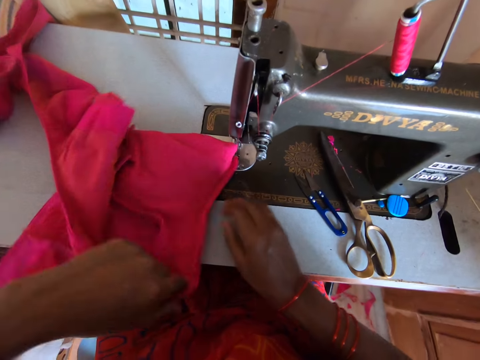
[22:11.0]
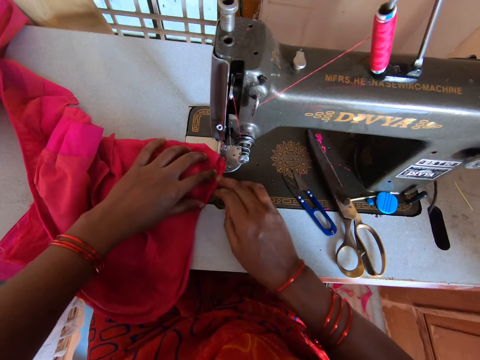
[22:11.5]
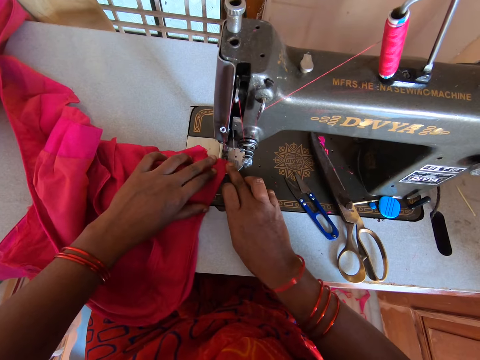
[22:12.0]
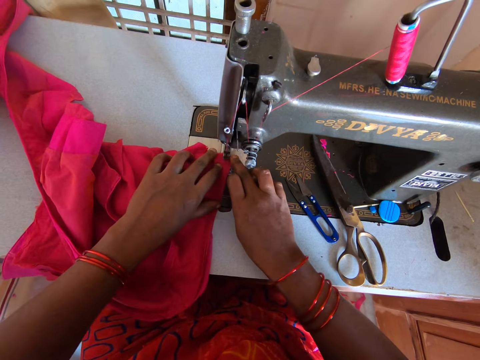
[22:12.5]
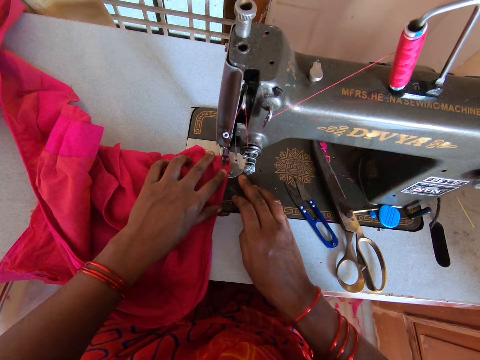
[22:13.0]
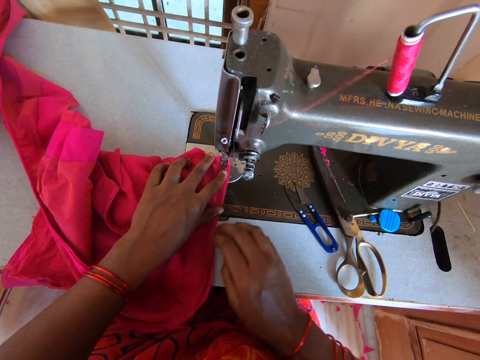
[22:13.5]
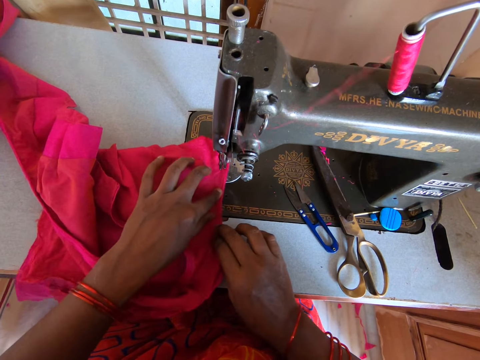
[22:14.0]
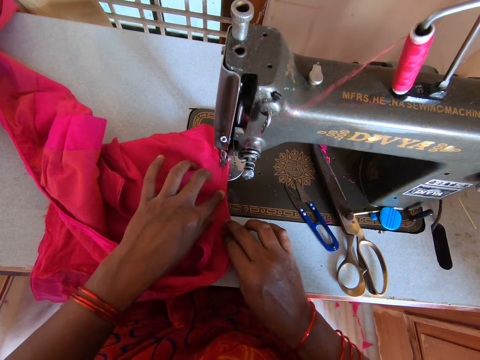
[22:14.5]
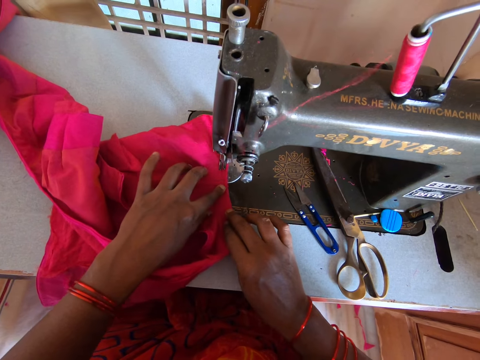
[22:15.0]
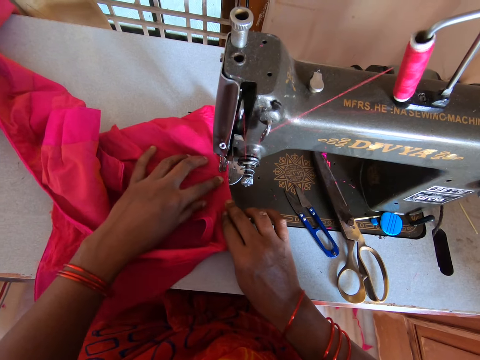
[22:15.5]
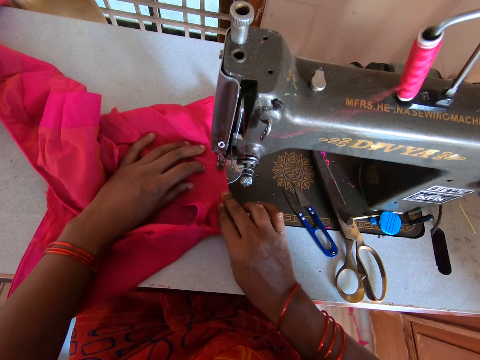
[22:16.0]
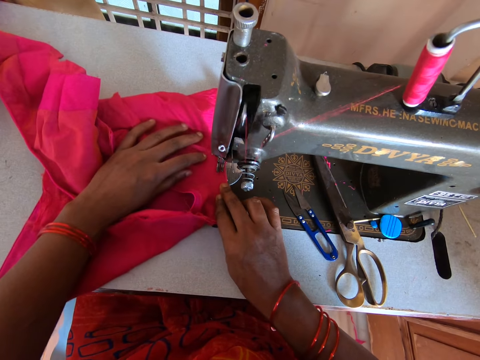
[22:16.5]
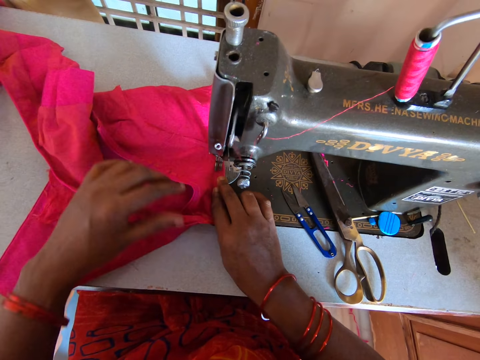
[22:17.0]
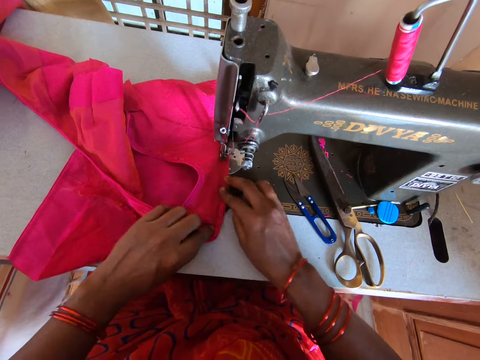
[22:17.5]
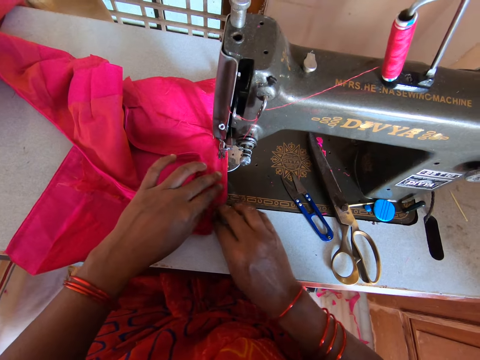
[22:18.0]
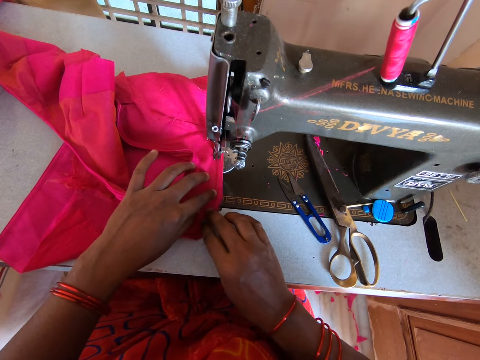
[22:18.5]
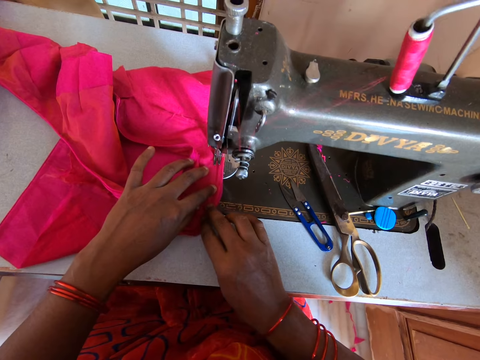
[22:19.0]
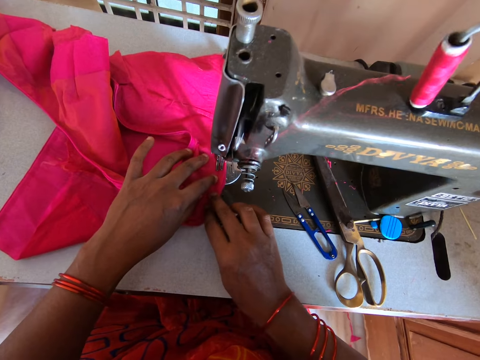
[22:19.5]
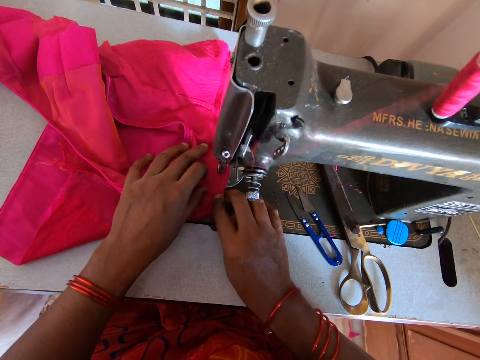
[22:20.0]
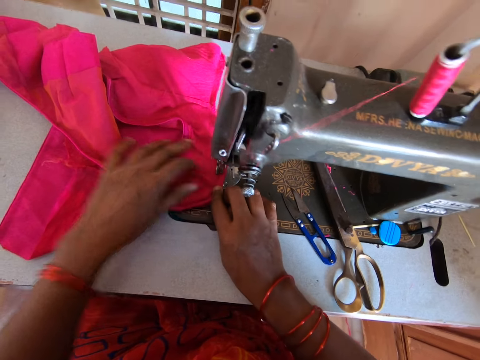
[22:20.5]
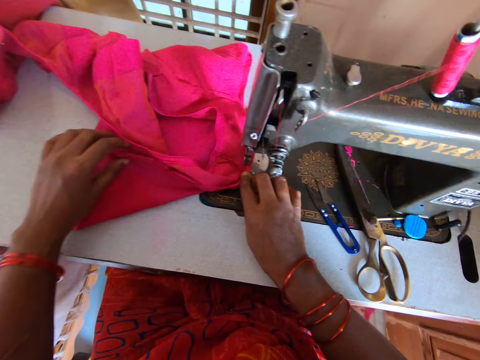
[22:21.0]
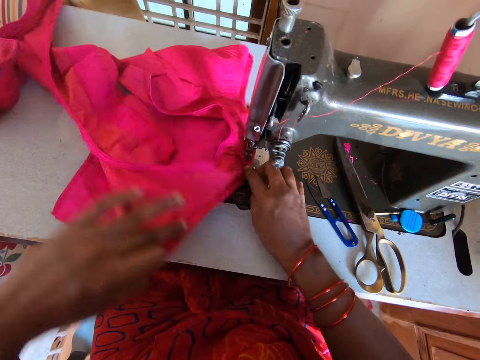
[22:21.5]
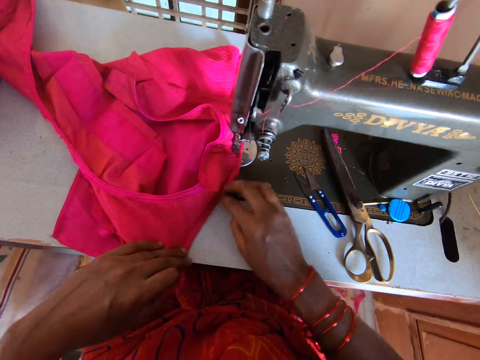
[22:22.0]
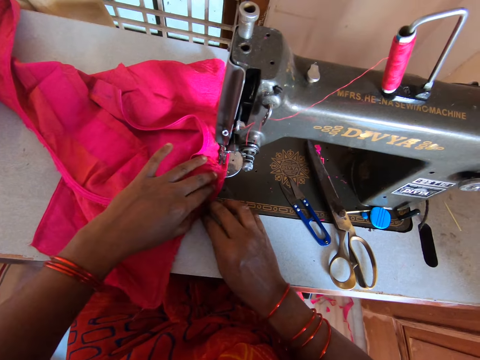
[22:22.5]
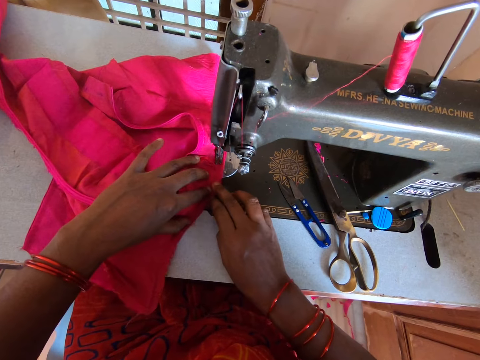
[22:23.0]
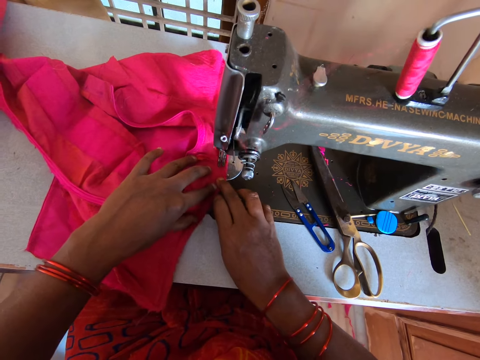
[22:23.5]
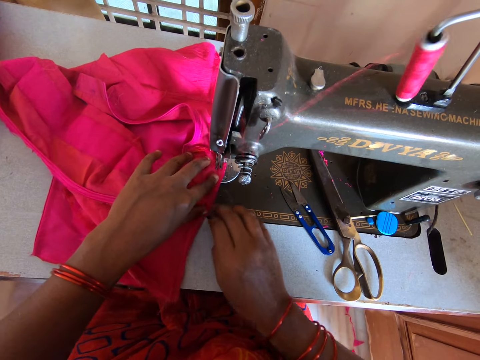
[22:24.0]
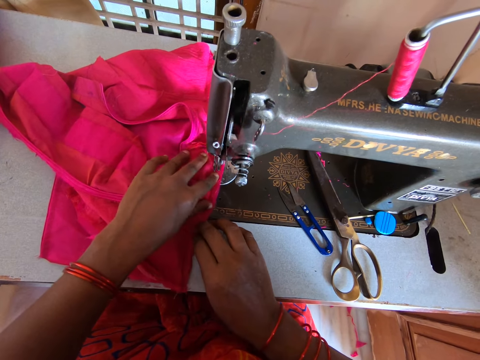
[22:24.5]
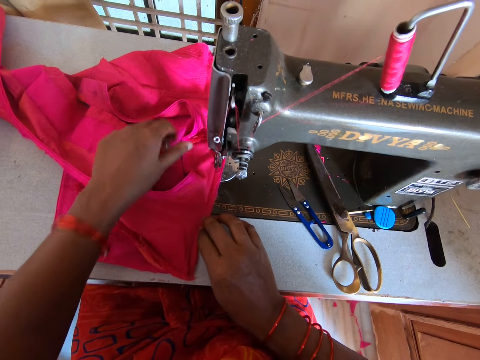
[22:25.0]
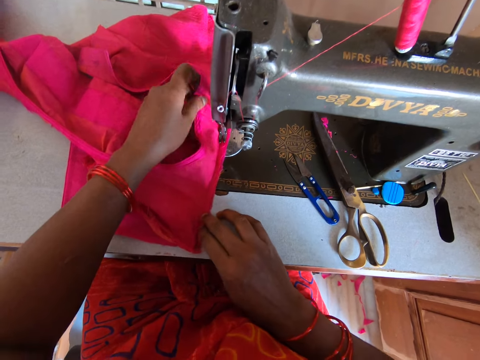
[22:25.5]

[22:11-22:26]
The camera wearer turns the cloth or fabric with both hands. They sew the cloth with a sewing machine. They sew it repeatedly. They pull the fabric. They sew the cloth with a sewing machine again.

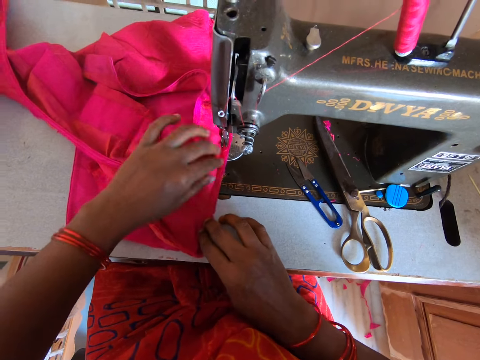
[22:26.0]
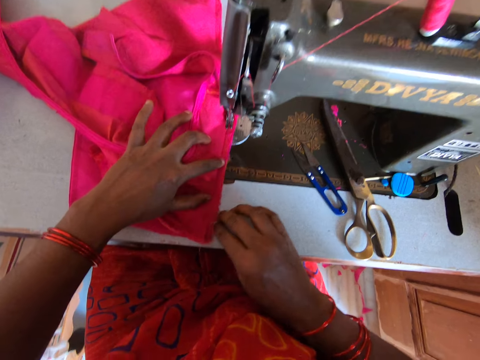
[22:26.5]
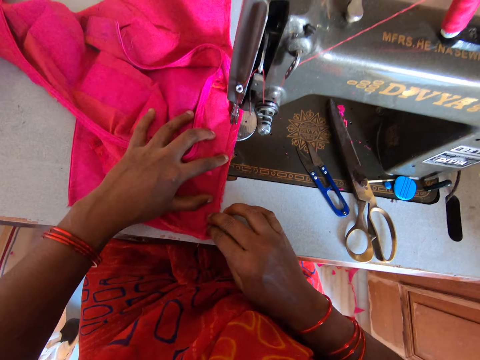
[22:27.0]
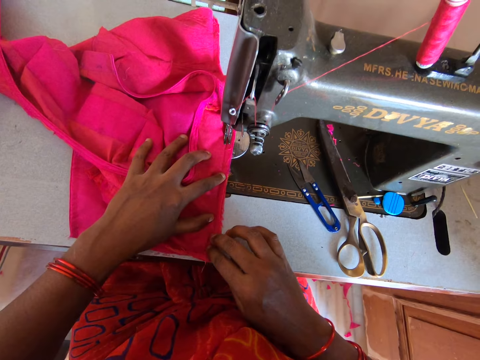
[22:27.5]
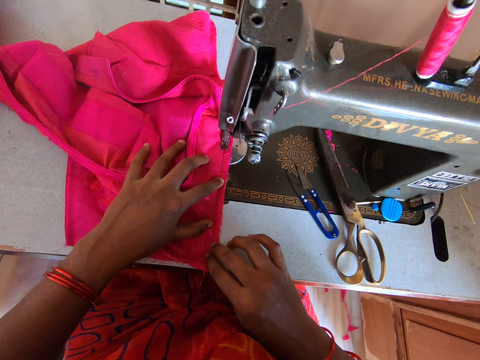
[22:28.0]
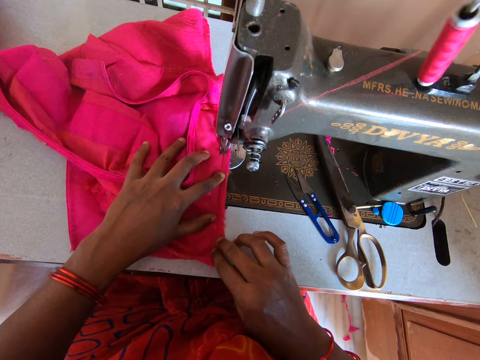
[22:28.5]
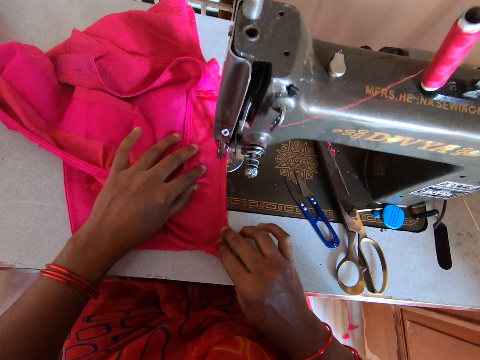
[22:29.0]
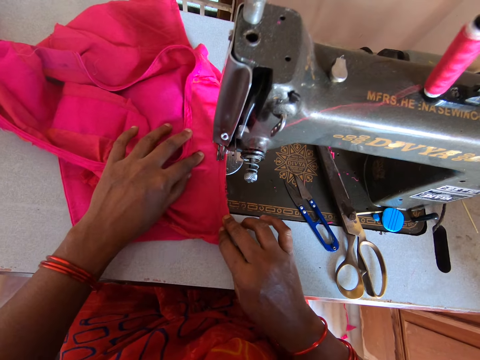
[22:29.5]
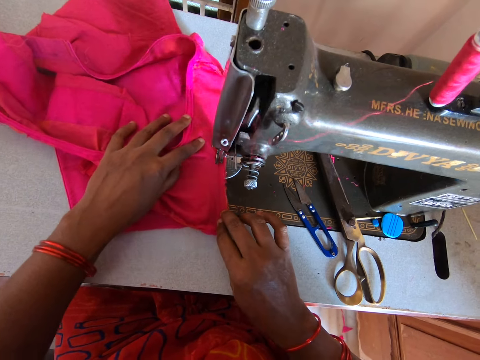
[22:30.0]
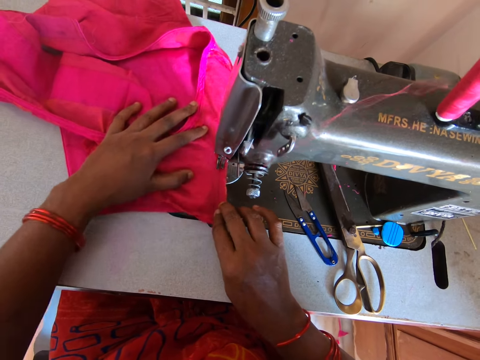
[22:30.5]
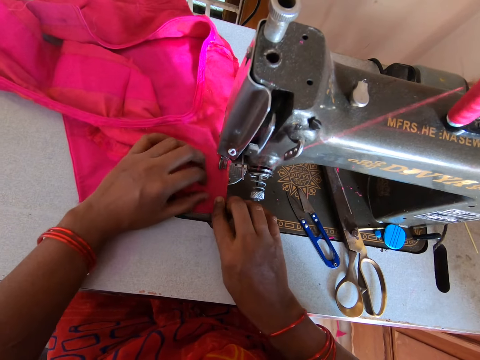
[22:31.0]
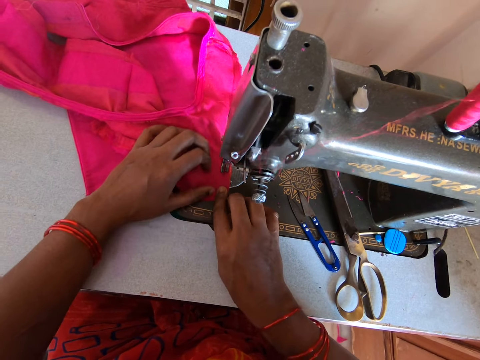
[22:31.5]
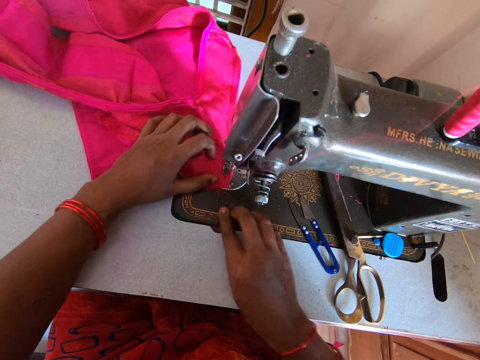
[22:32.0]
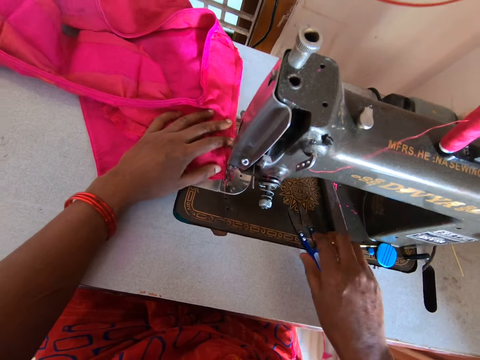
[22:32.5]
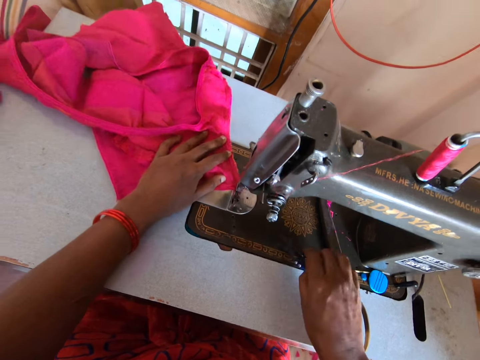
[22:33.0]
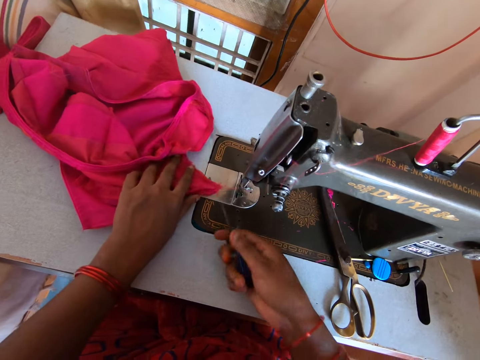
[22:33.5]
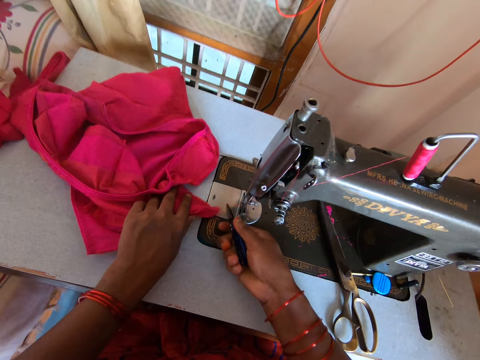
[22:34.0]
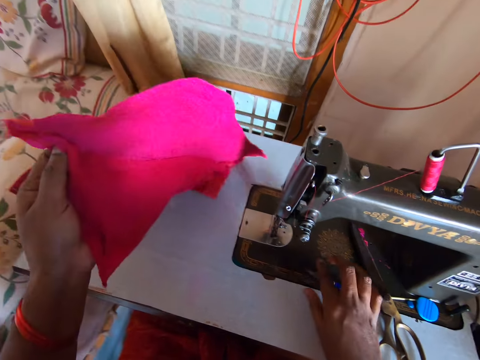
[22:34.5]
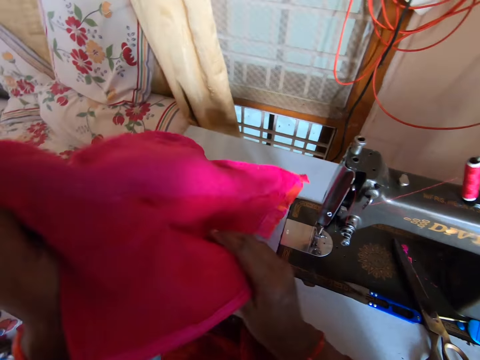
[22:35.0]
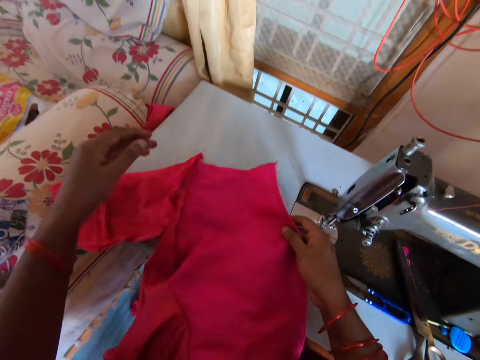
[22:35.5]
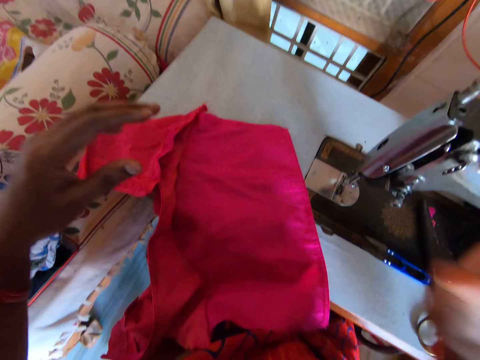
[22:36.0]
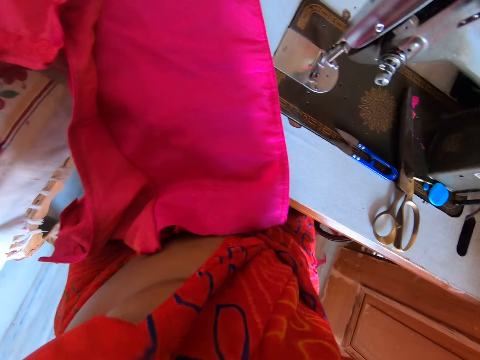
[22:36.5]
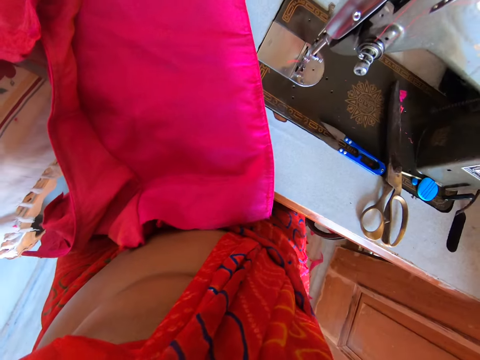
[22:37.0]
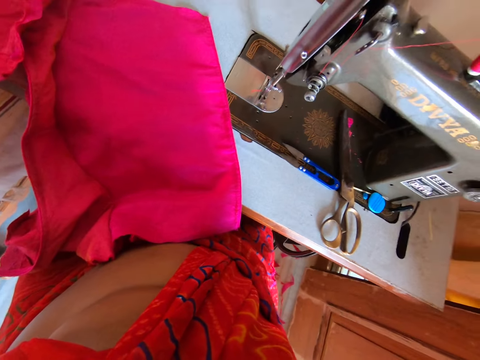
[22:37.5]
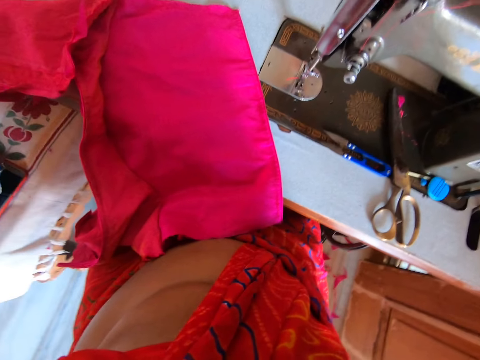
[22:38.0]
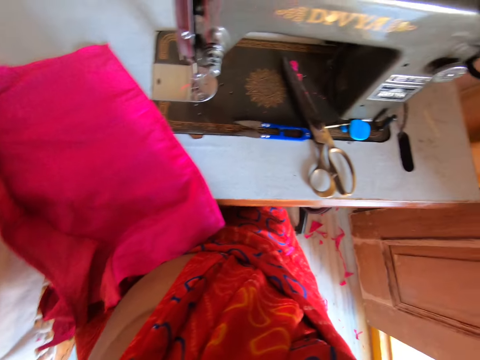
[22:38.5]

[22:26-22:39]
The camera wearer adjusts the fabric. They sew the cloth with a sewing machine. They sew it repeatedly. They pick up the U-type cross scissors. They cut the thread with the scissors. They place the U-type cross scissors on the sewing machine. They place the fabric on the sewing machine. They turn the cloth with both hands. They adjust the camera. They lift both hands.
